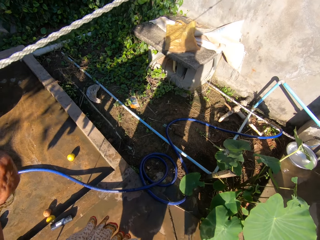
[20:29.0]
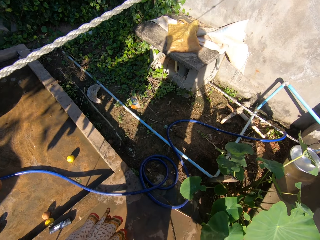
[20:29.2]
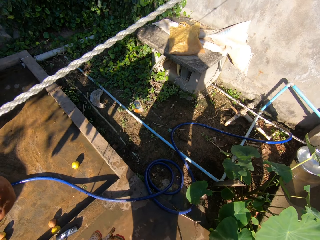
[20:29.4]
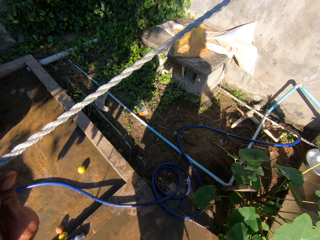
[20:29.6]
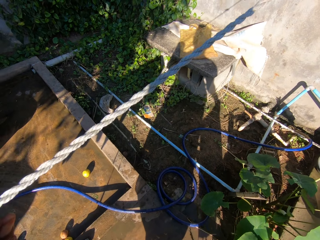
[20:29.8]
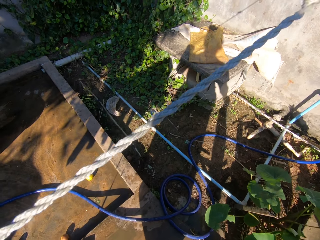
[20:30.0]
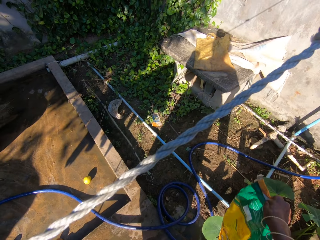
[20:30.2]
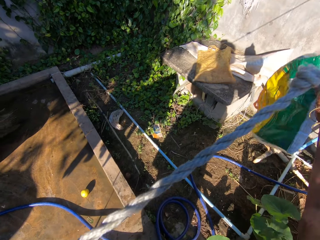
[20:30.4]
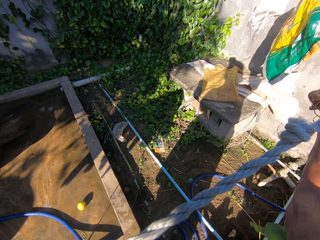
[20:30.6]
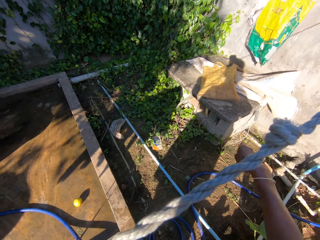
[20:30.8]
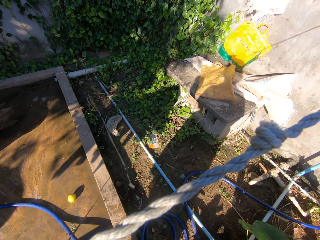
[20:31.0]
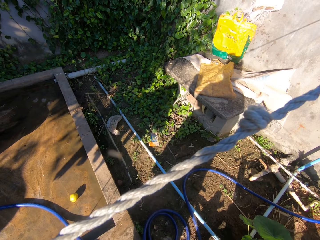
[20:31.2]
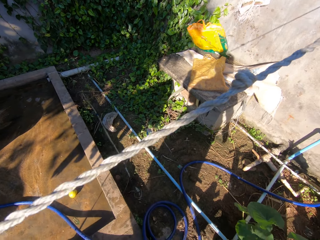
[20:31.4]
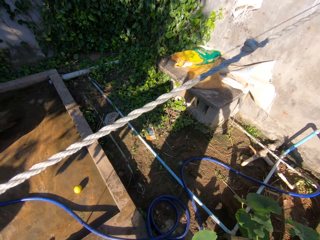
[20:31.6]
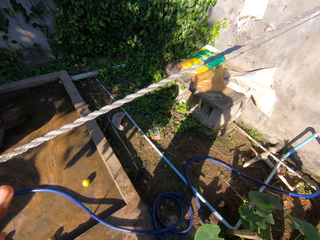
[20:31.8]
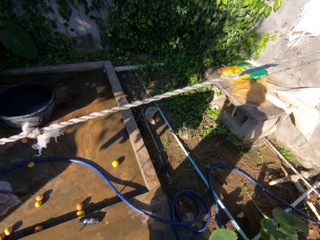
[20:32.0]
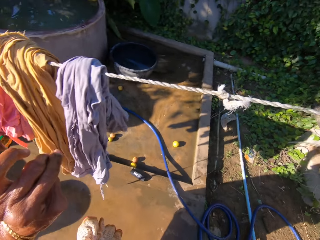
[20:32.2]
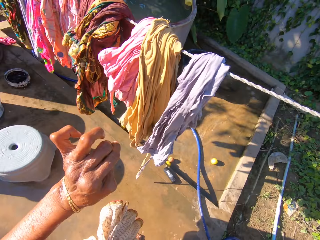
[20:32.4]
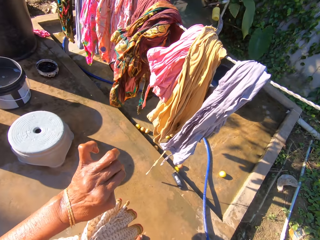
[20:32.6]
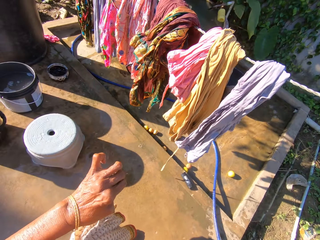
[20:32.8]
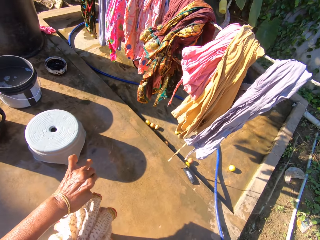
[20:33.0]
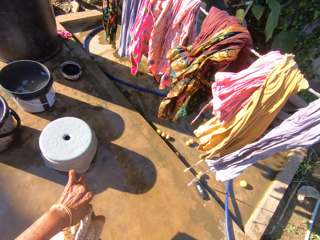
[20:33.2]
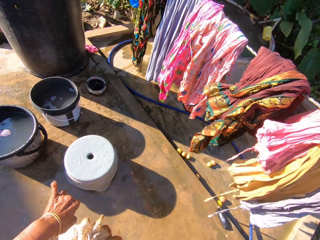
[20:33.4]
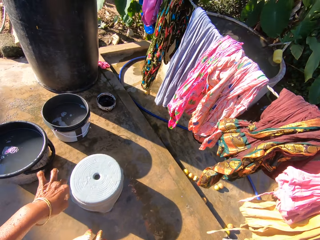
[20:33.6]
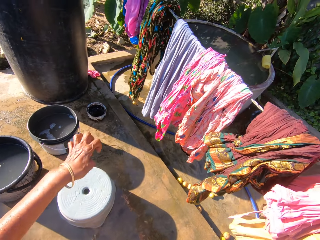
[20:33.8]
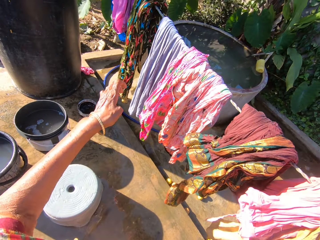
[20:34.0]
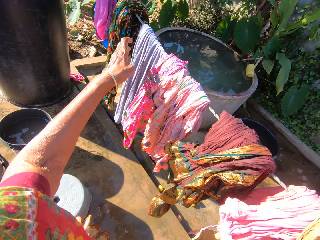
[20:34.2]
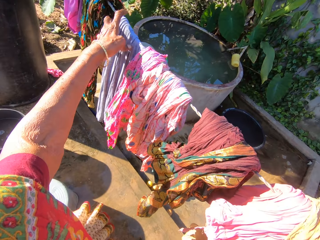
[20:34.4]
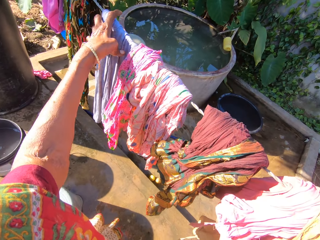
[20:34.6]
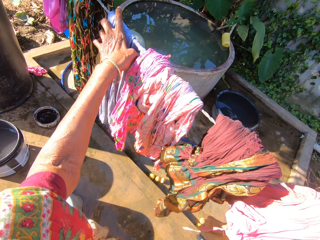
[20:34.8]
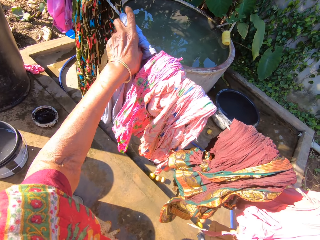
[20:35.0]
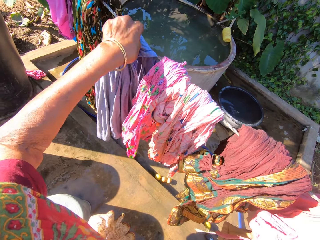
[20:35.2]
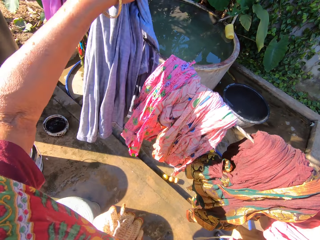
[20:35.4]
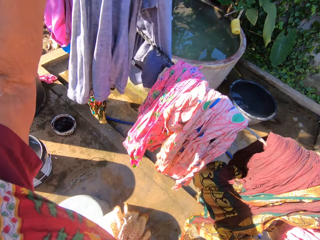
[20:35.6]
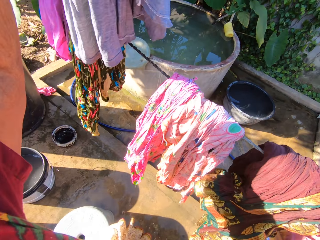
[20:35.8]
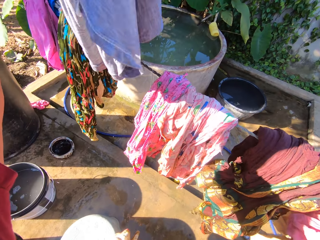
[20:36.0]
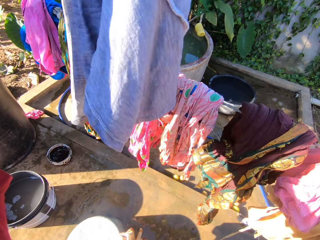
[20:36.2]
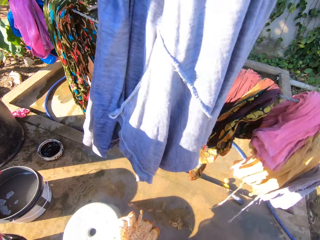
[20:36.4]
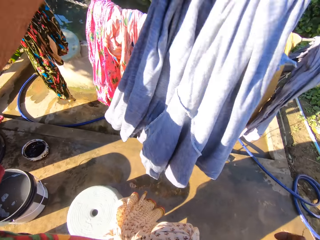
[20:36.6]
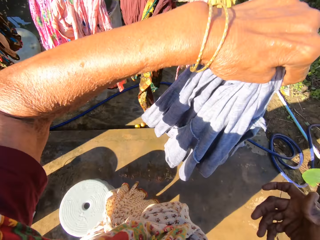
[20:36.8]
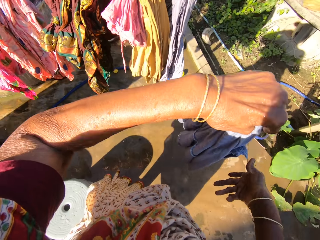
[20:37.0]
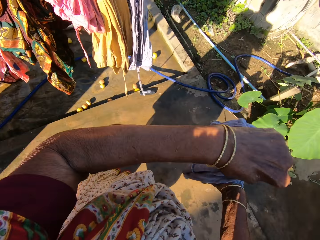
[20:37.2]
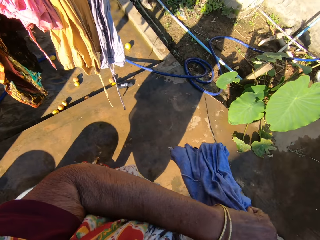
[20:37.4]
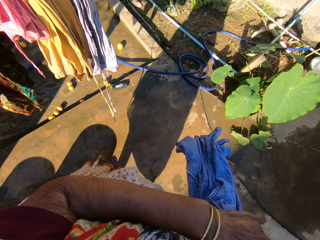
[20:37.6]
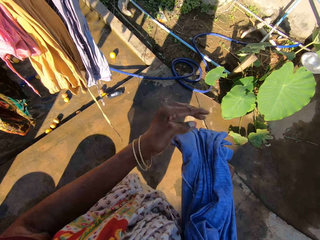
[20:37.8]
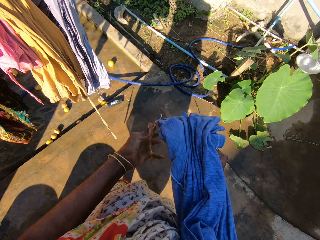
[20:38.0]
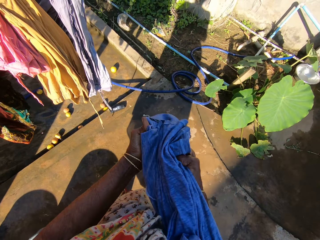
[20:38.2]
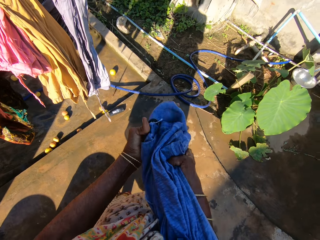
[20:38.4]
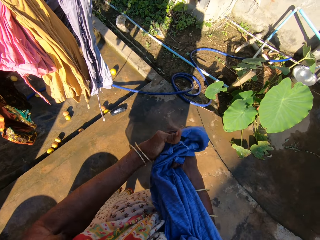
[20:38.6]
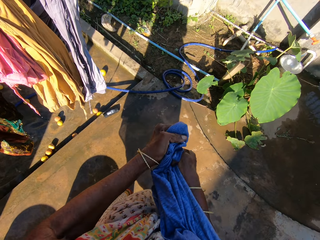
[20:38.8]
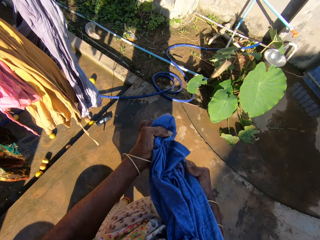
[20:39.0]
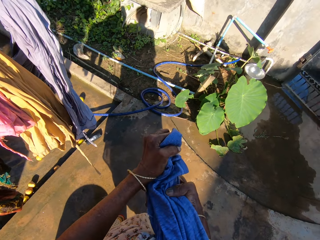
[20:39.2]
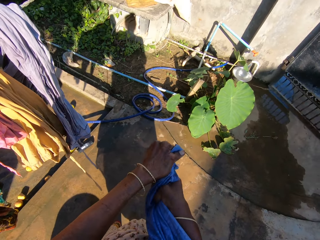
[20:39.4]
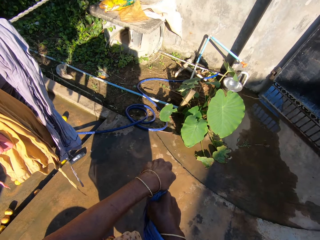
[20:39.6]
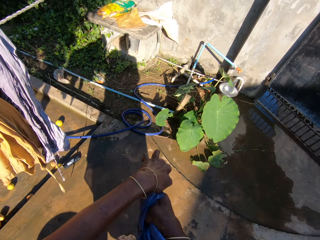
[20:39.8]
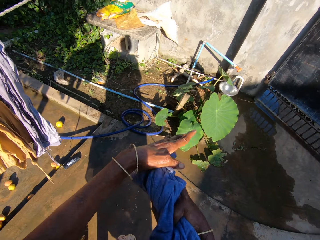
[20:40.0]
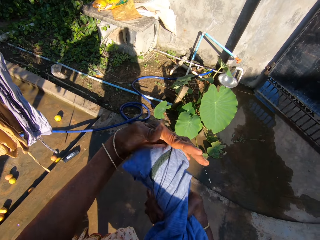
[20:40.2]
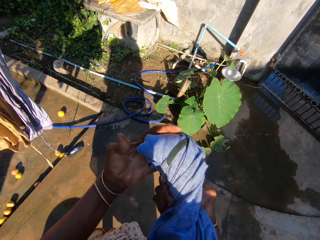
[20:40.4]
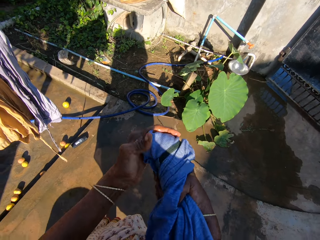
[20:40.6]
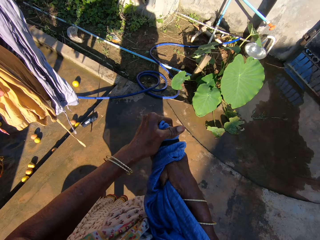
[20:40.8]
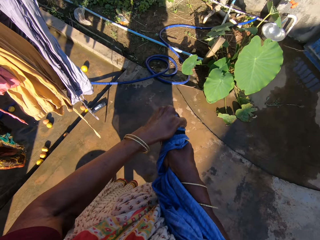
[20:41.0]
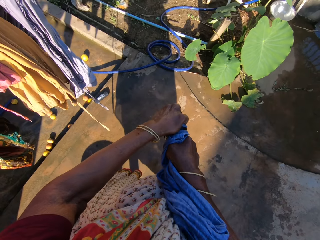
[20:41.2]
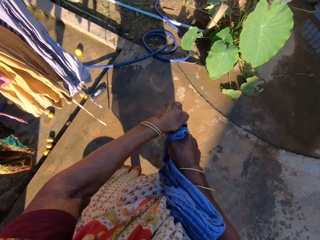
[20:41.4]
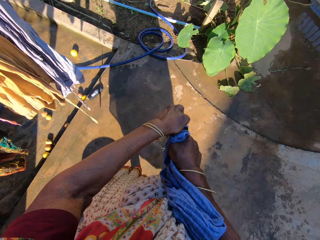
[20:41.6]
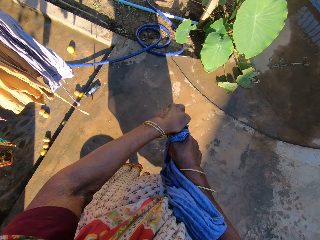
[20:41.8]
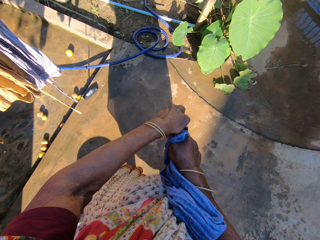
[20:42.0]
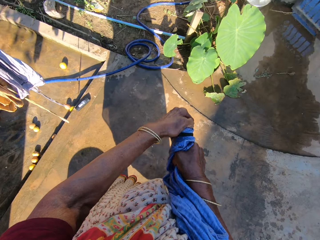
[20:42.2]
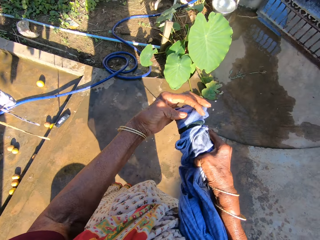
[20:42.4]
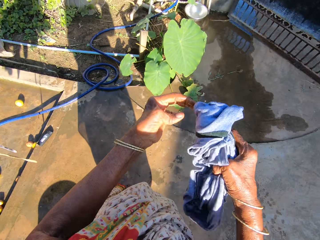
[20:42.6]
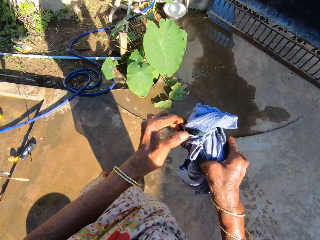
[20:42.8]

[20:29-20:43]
The camera wearer holds the hanging line. They drop the nylon. They throw the carrier bag beside the wall. They pick up a cloth. They hold the shirt on the hanging line, lift the shirt, and hold the shirt with the other hand. They squeeze the shirt.

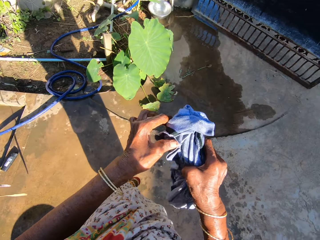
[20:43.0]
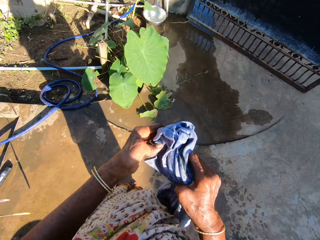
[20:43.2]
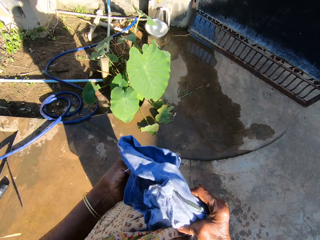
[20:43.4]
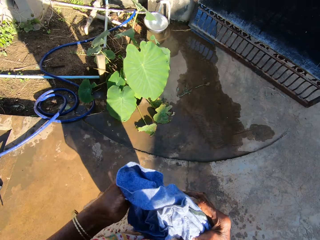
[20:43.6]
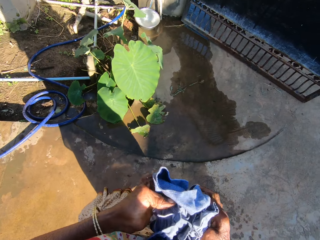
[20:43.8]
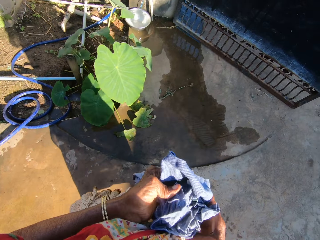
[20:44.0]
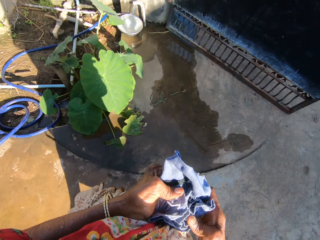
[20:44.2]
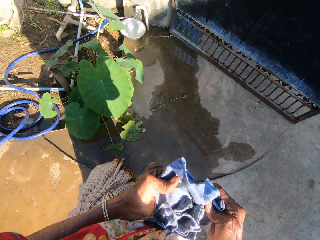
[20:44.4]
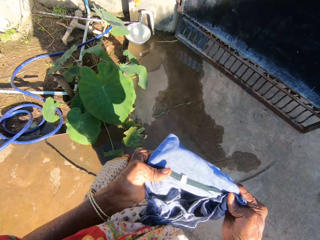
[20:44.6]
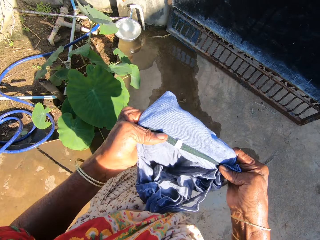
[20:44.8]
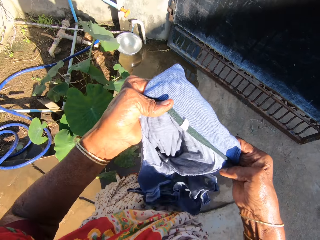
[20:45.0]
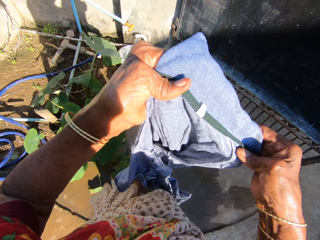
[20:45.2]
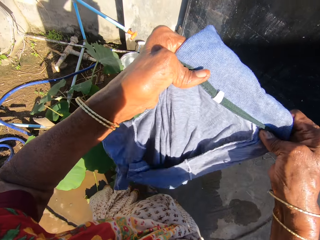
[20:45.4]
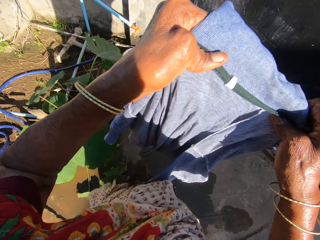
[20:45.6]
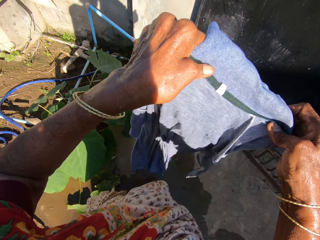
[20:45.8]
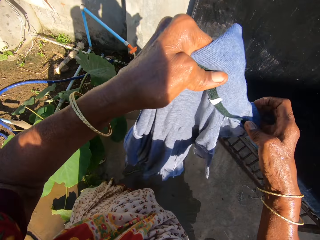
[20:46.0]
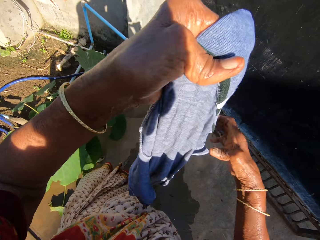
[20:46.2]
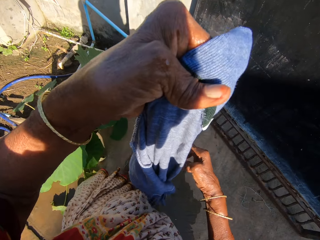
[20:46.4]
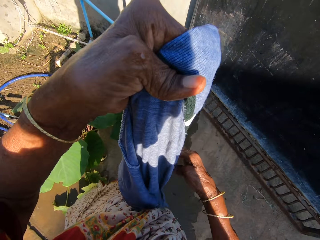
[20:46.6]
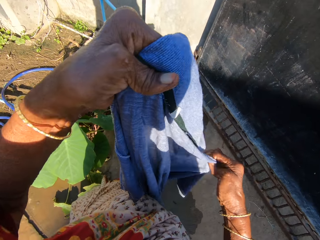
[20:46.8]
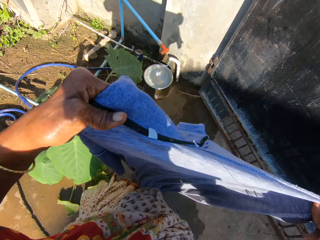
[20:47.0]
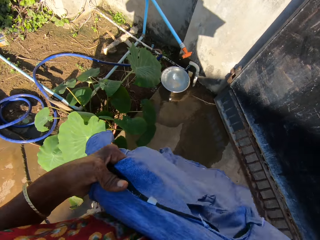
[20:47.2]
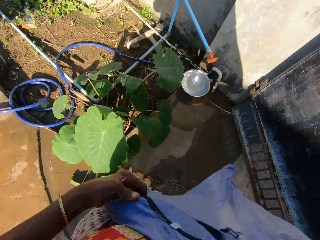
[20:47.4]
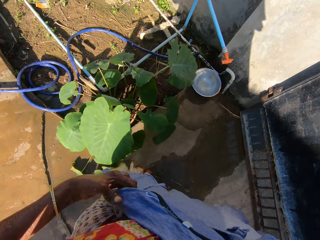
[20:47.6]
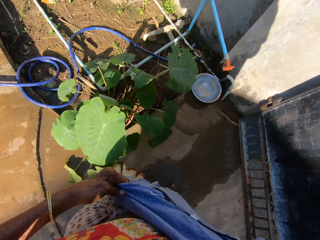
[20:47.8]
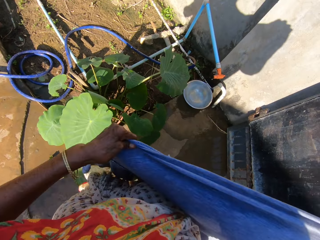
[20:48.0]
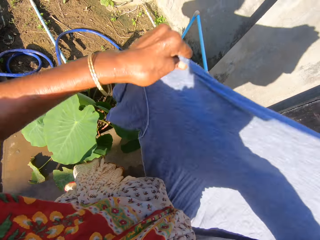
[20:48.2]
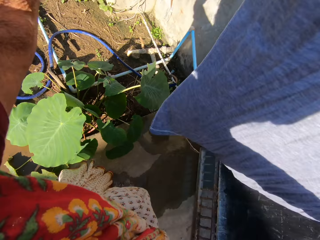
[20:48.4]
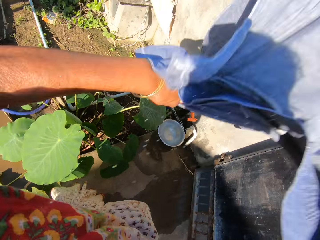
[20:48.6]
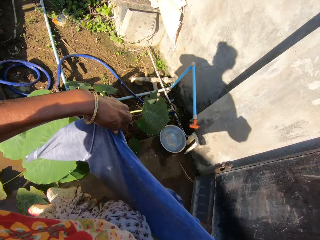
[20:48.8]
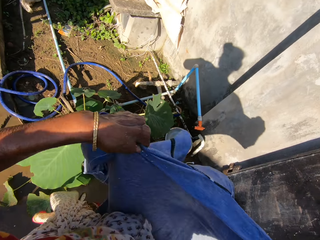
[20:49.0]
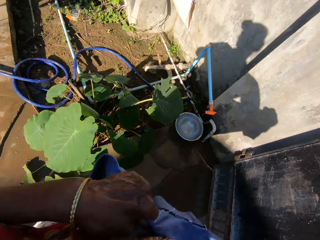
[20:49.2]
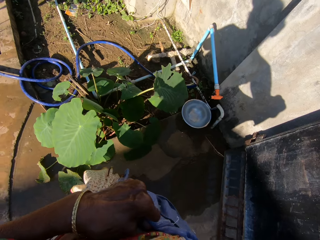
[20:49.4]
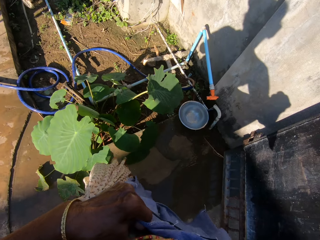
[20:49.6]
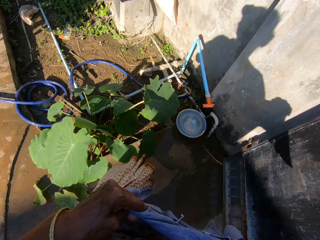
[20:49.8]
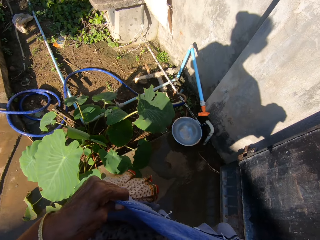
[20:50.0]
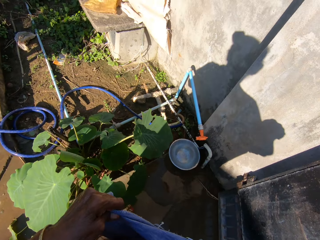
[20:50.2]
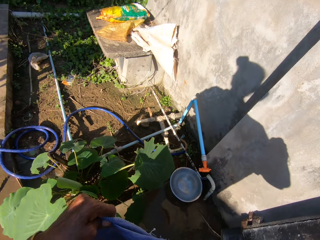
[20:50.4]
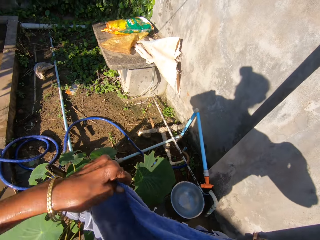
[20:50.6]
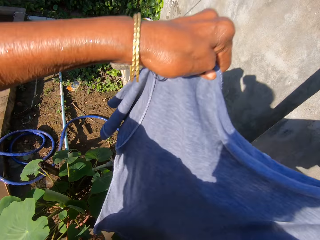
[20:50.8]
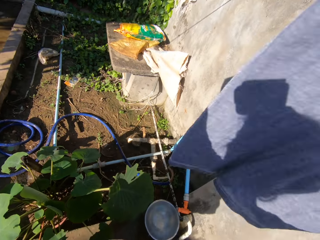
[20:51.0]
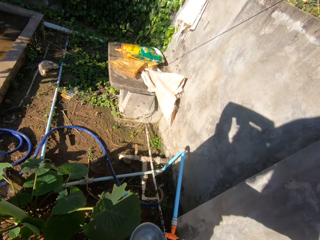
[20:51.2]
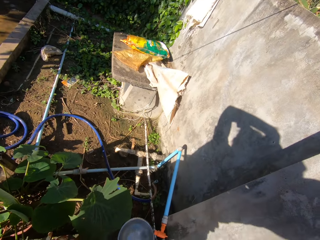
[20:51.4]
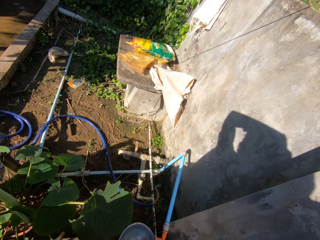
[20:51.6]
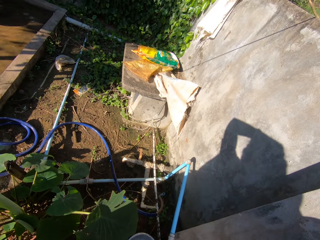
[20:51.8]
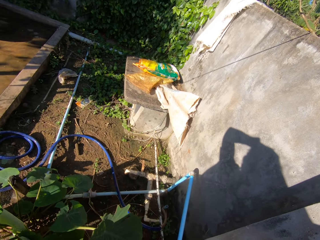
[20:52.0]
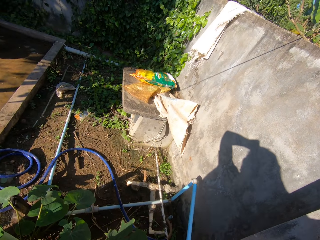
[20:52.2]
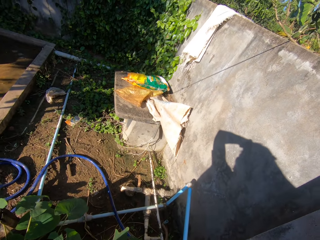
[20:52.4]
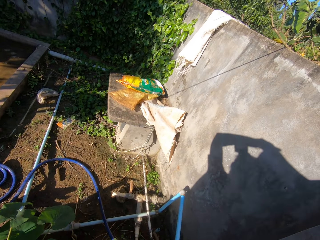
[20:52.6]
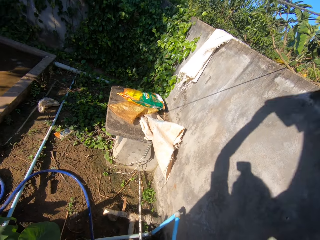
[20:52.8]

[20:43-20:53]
The camera wearer walks around the compound. He stretches the cloth. He holds up the shirt. He holds the shirt against his waist. He shakes the shirt.
